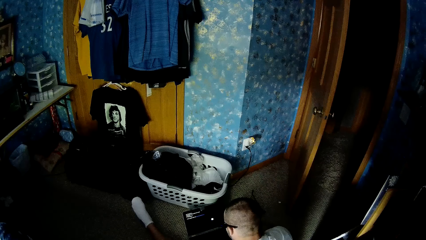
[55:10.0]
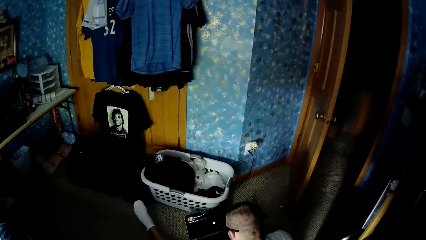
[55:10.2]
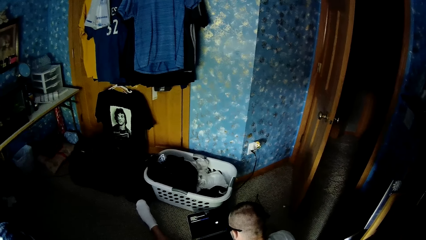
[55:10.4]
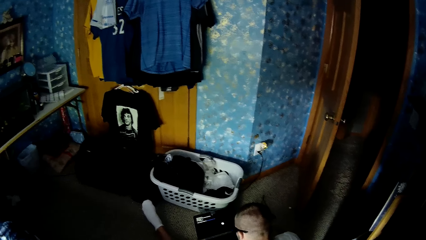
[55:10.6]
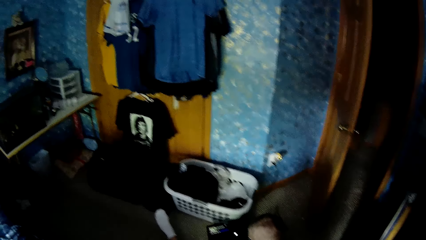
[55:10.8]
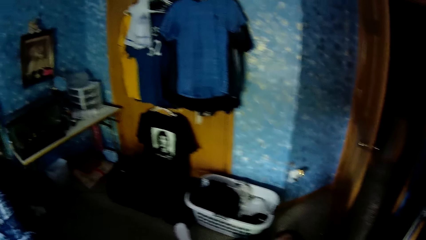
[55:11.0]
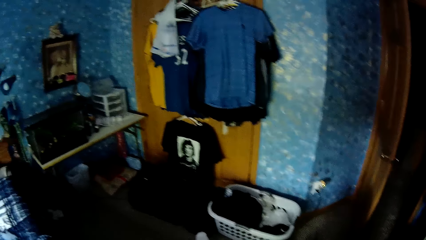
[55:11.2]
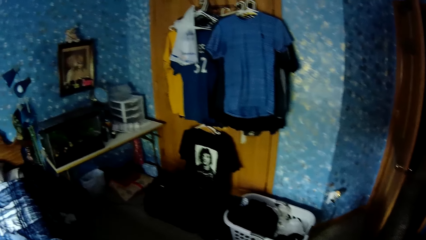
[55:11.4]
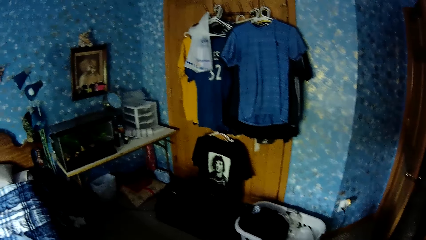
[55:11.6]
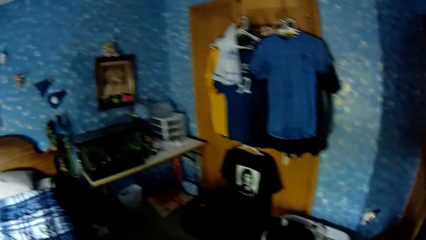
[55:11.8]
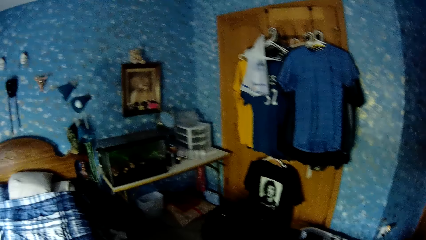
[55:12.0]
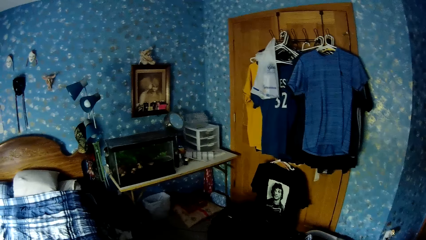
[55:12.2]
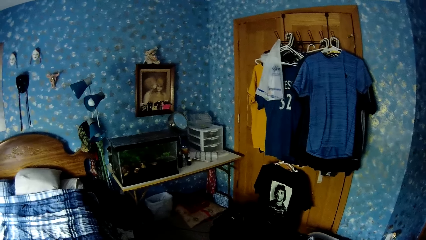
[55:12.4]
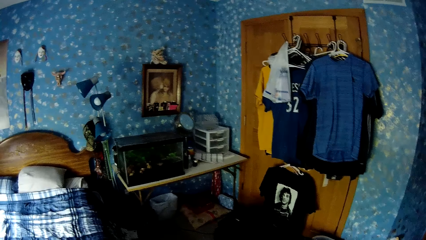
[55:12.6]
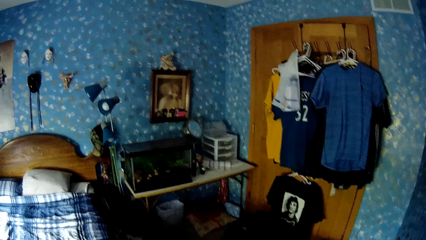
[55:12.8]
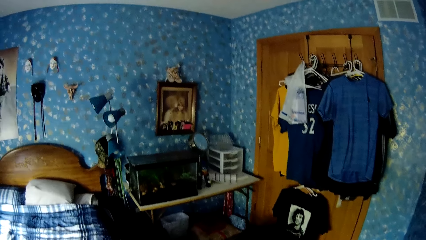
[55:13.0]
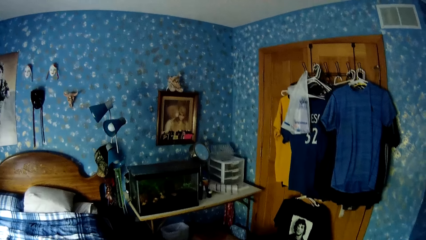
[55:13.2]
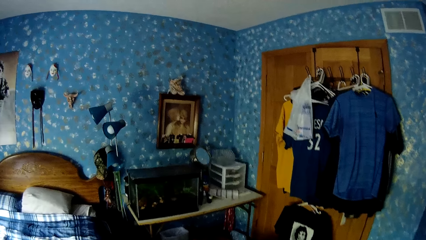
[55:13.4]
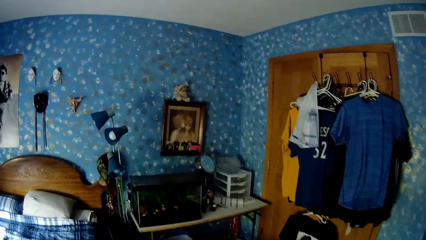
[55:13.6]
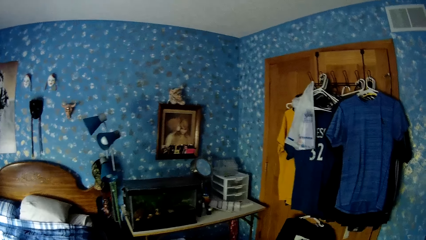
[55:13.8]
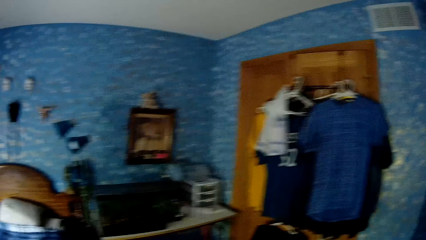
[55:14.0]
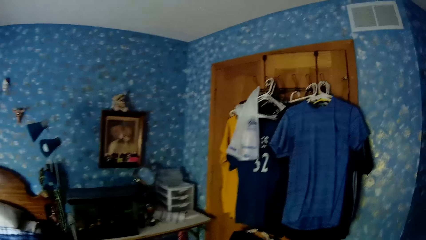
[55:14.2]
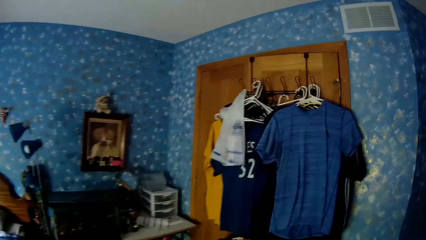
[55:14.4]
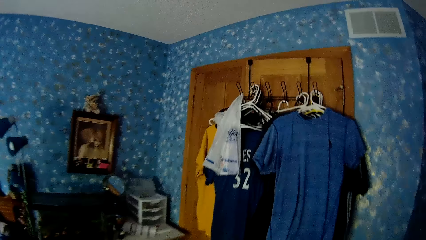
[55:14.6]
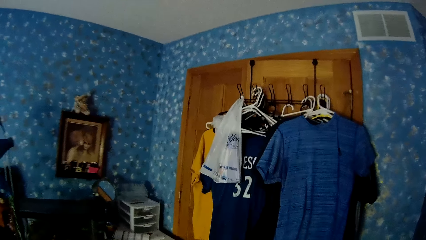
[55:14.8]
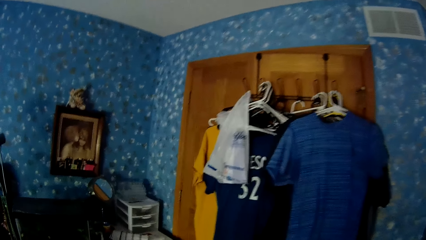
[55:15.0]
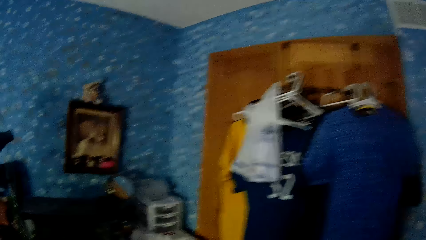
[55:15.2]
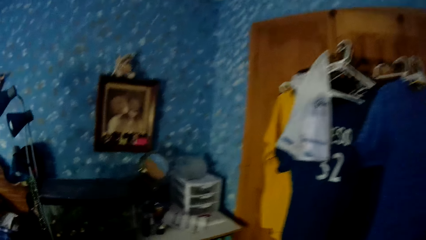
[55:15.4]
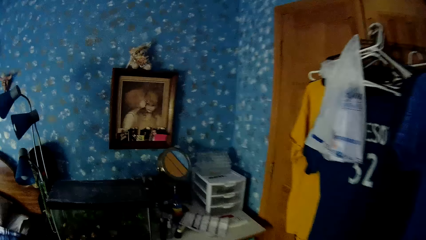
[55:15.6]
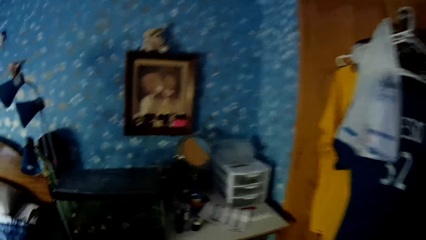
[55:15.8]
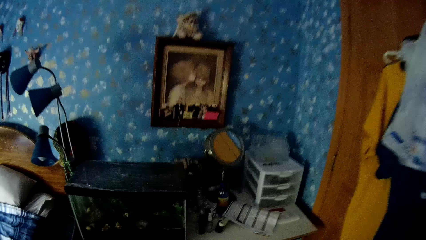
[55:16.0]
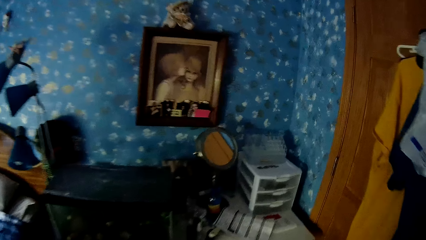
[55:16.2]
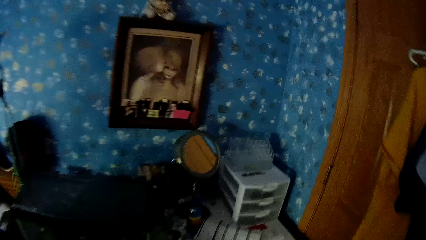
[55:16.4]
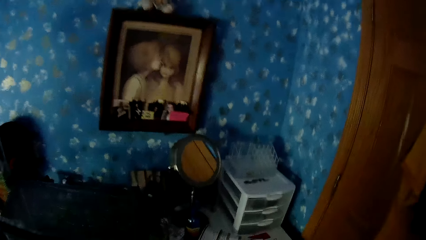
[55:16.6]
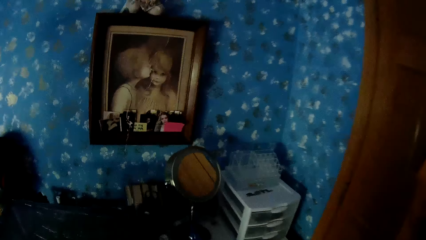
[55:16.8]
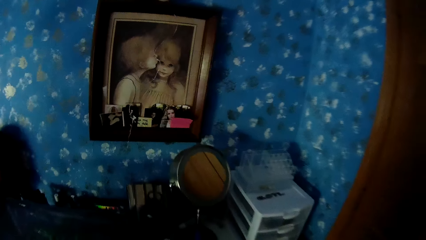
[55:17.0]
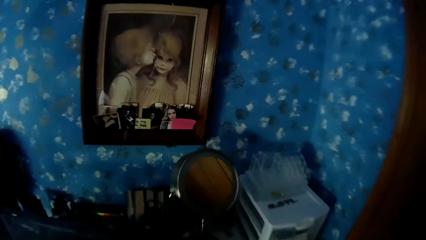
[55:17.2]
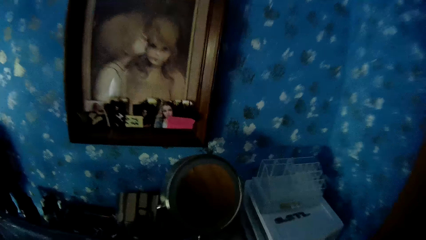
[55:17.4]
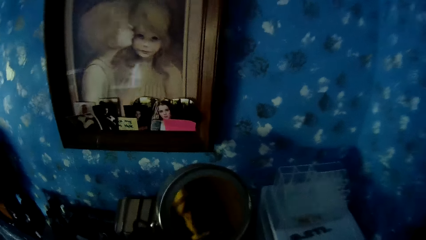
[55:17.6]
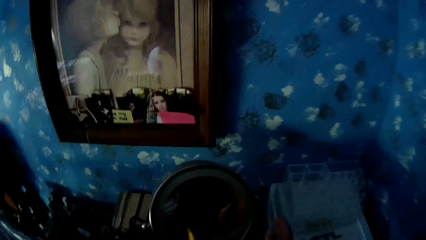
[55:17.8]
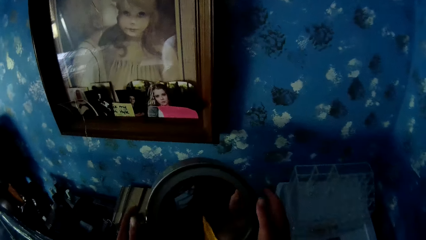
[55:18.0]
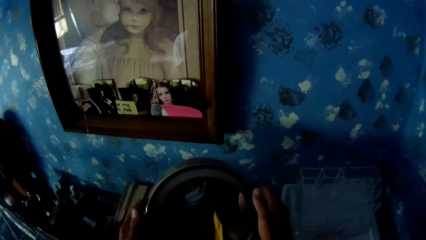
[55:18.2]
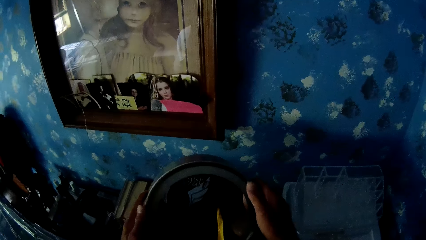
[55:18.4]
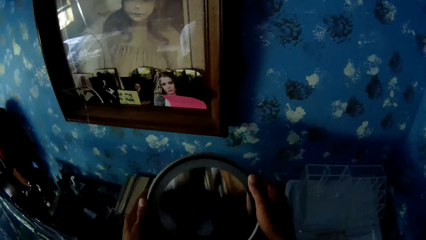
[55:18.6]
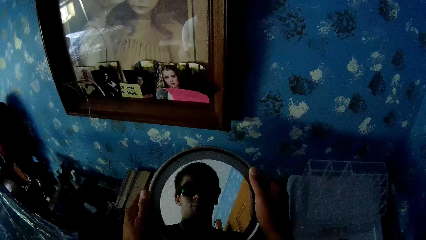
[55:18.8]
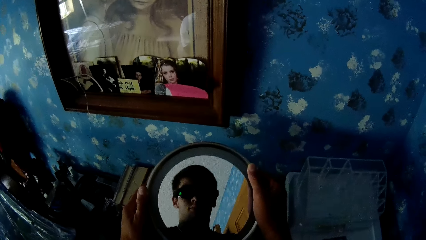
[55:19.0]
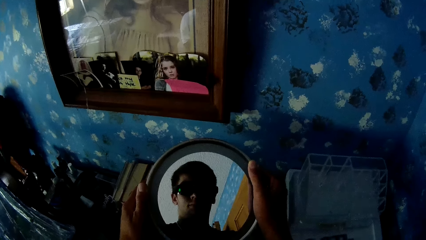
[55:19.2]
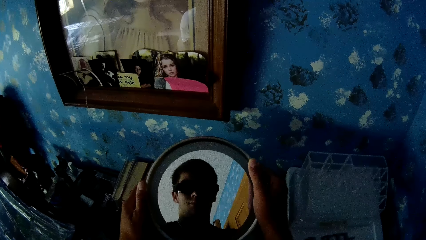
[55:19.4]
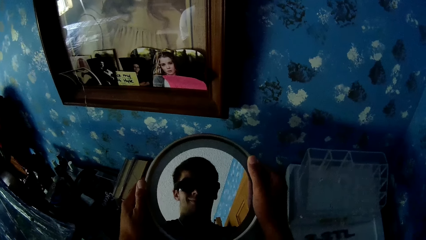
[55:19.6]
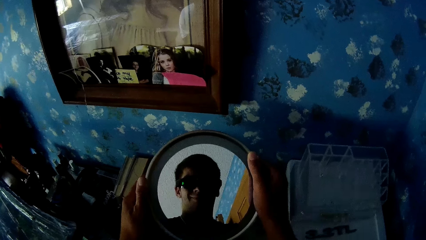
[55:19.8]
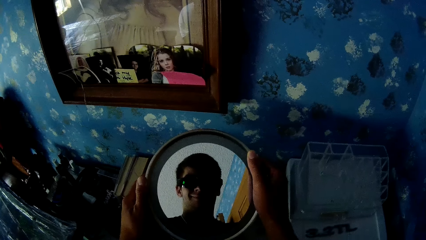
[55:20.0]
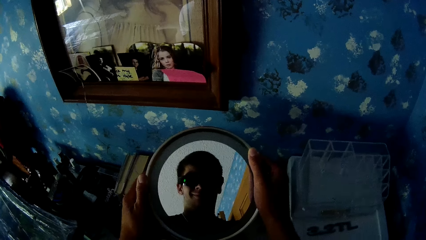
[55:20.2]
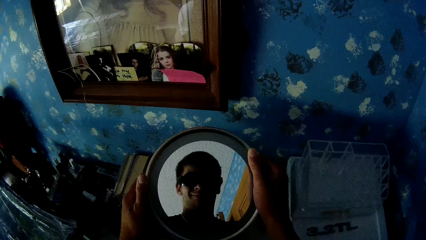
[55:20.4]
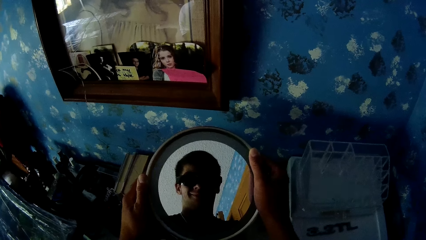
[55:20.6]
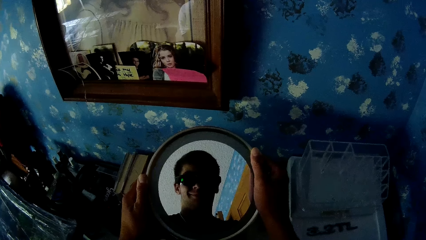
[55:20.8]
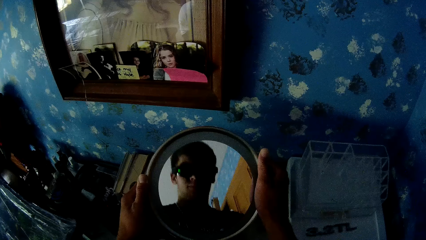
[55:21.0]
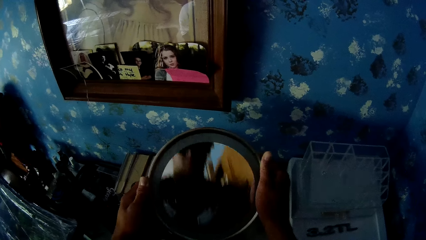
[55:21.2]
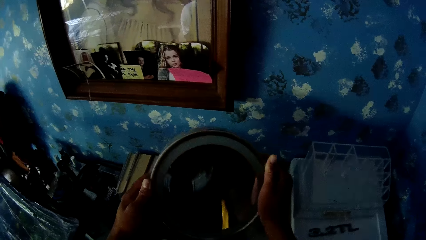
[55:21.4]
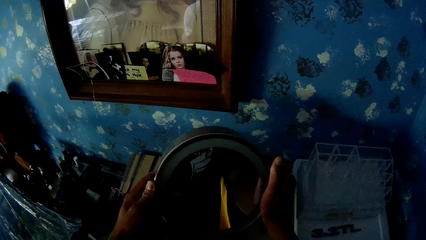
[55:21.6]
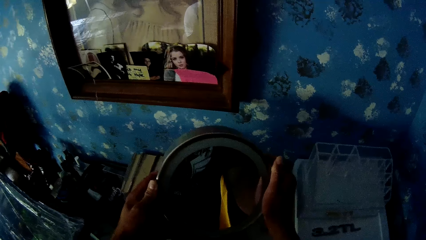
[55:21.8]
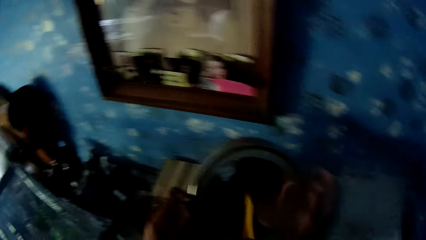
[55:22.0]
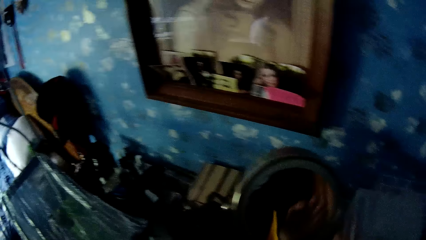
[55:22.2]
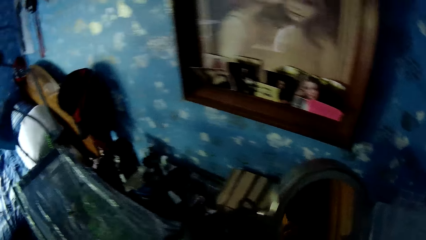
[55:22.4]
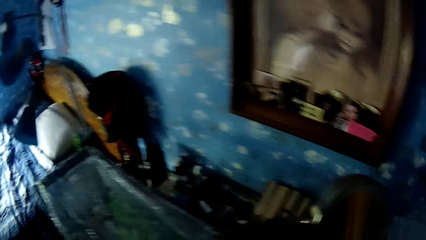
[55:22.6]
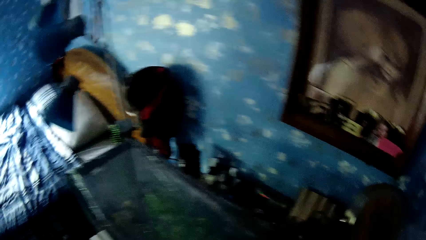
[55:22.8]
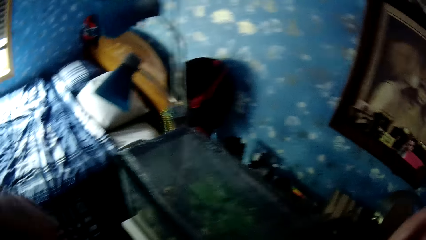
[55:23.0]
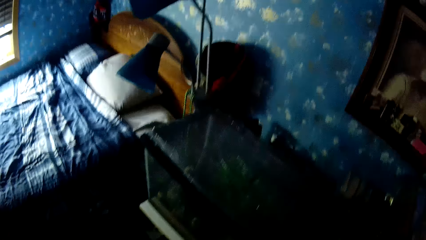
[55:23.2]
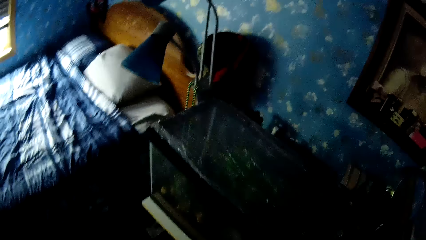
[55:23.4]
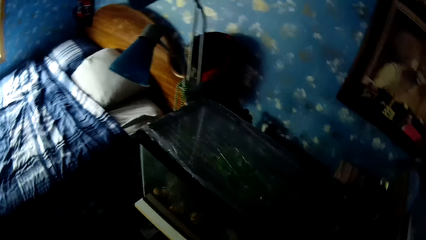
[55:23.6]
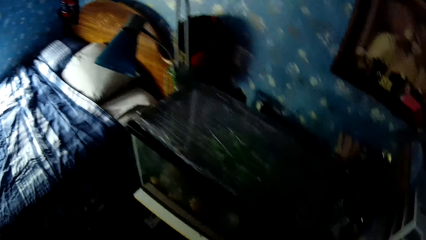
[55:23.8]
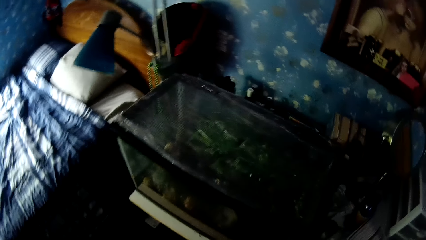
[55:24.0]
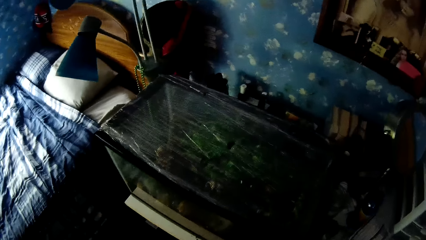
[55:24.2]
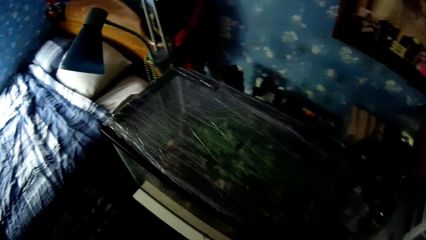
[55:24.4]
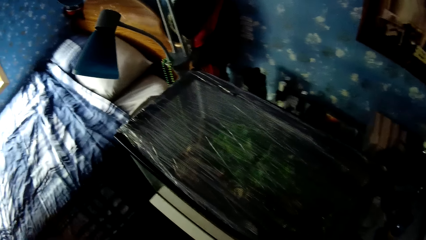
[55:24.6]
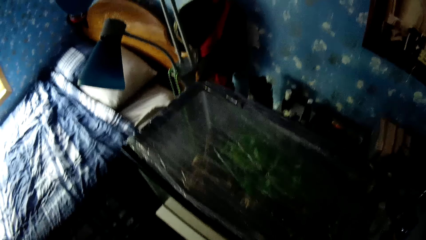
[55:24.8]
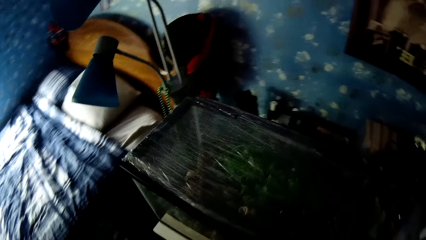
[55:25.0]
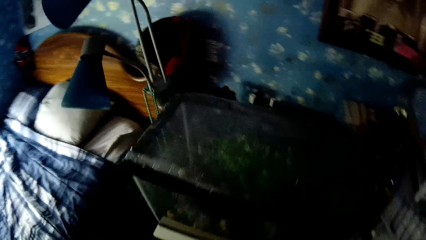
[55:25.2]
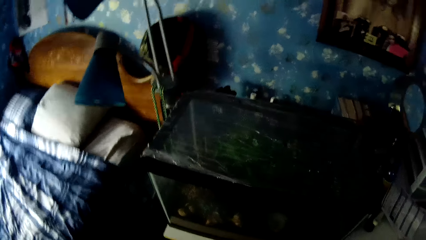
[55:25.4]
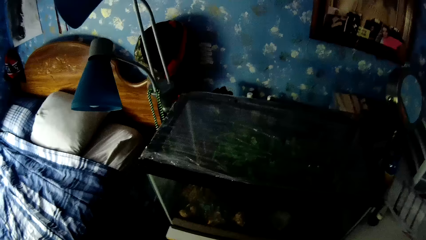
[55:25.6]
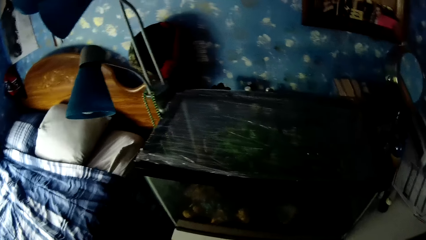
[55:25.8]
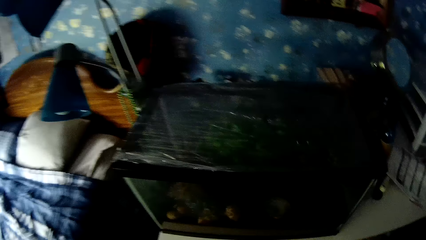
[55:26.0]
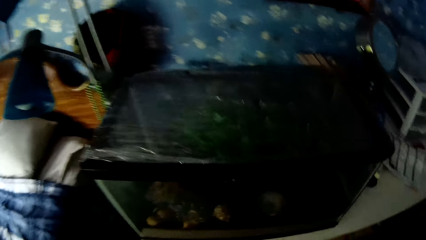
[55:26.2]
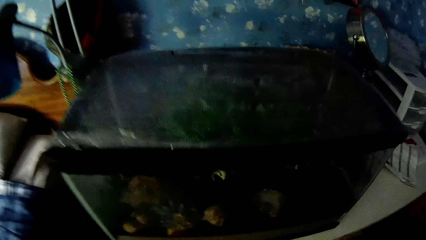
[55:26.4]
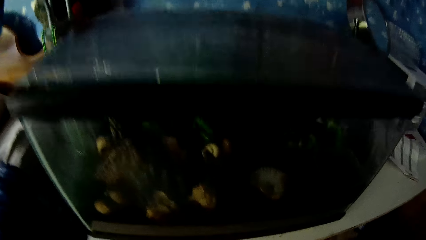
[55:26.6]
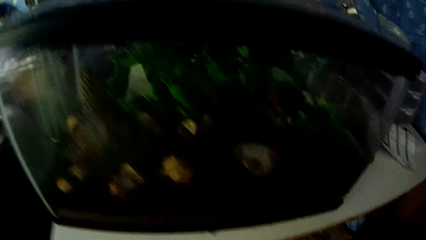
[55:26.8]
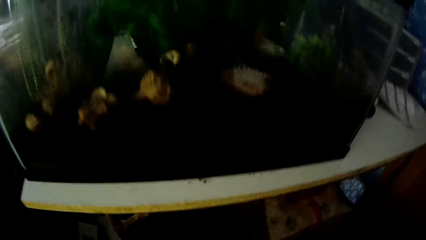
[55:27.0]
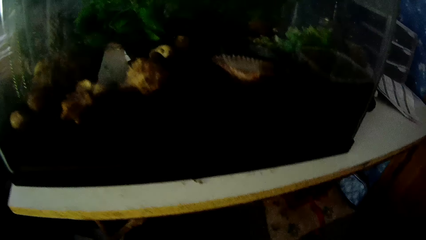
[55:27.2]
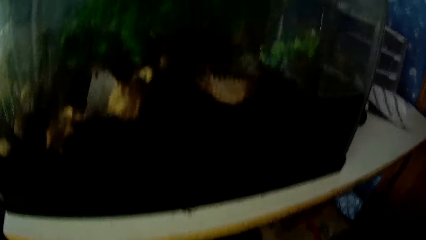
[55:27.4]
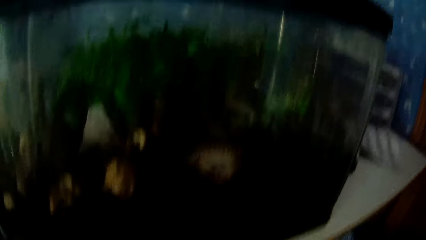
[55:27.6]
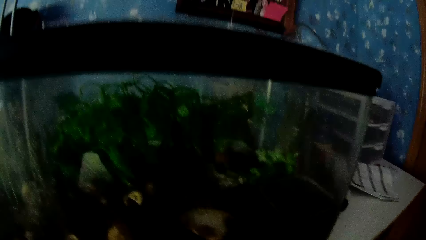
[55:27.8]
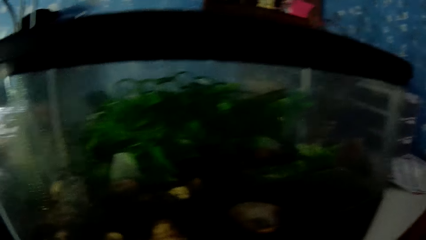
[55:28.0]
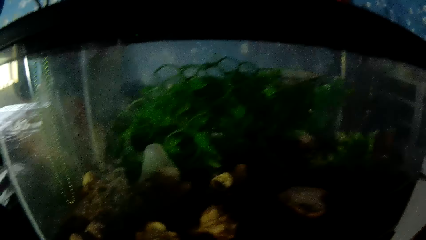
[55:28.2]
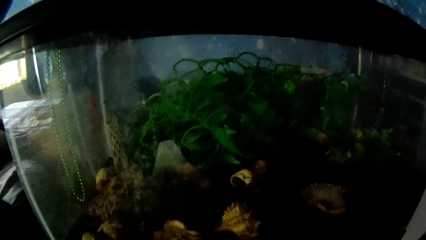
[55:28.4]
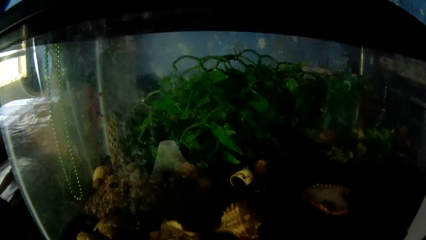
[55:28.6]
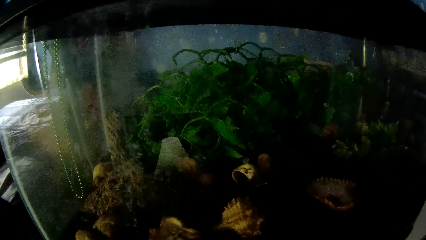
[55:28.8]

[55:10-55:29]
A person operates a laptop. The camera wearer walks around the room. He holds a mirror. He adjusts the mirror using both hands. He looks at the mirror. He adjusts the mirror again. He walks in the room and lifts his hands. He looks around the room. He looks around the room again. He looks inside the house cage.
